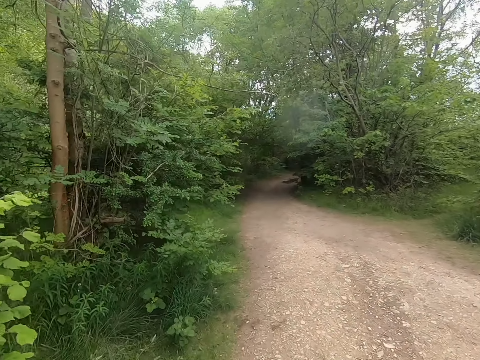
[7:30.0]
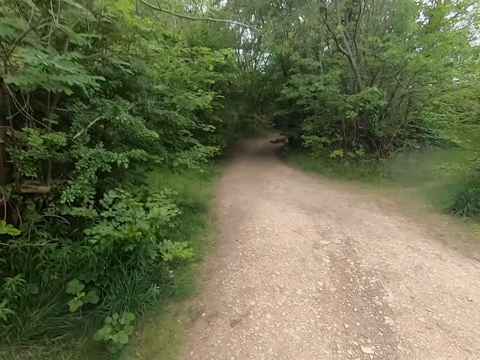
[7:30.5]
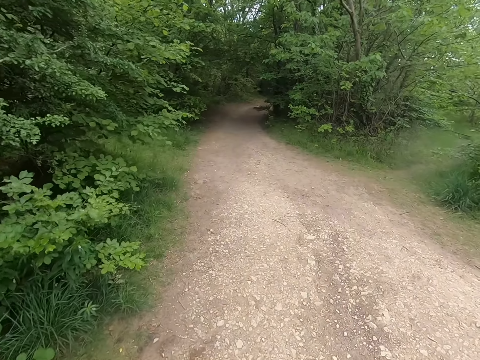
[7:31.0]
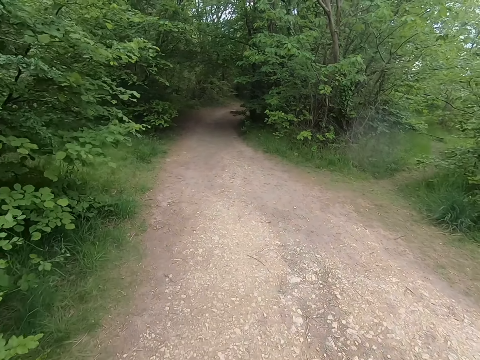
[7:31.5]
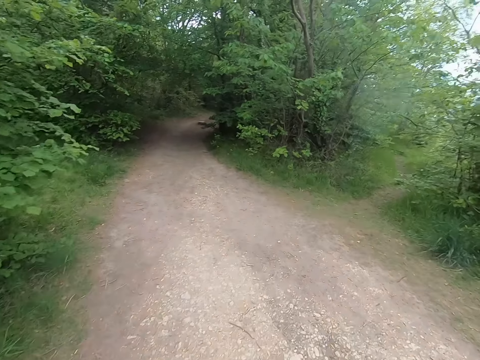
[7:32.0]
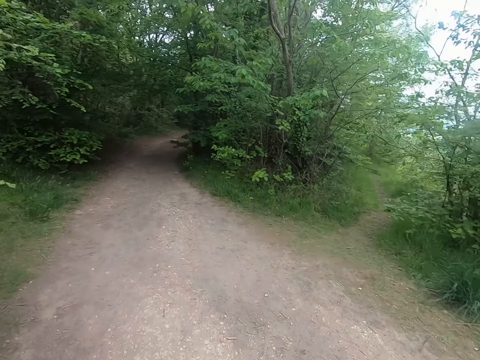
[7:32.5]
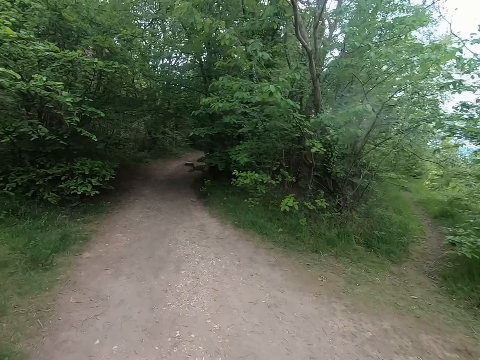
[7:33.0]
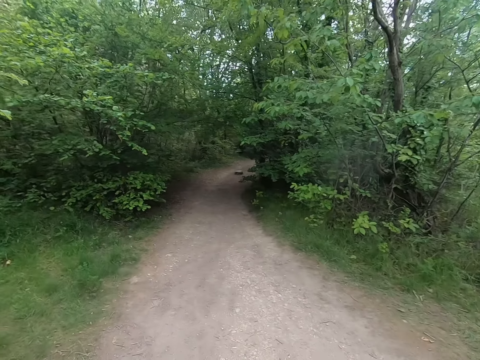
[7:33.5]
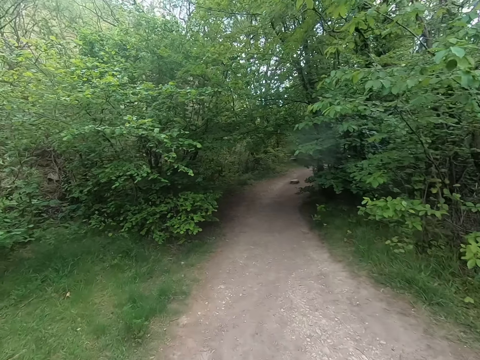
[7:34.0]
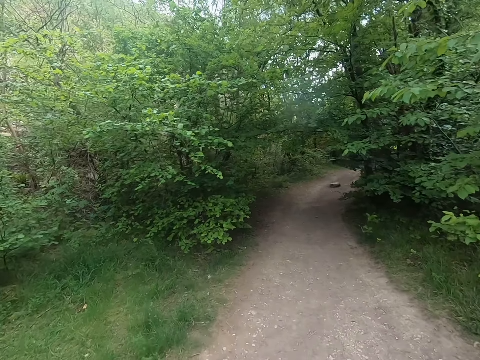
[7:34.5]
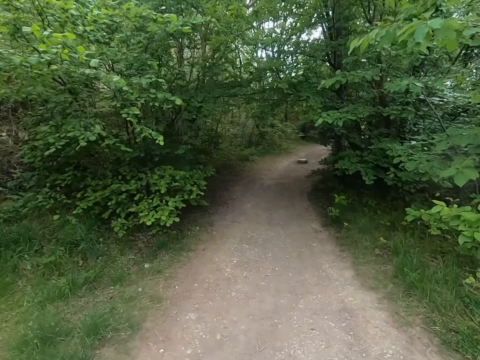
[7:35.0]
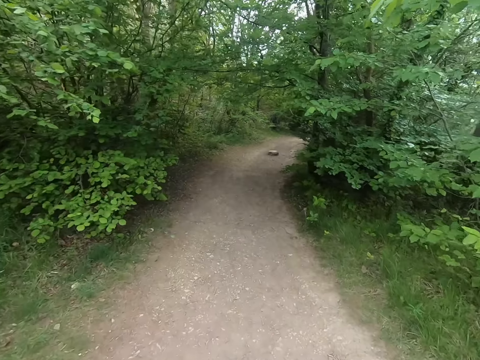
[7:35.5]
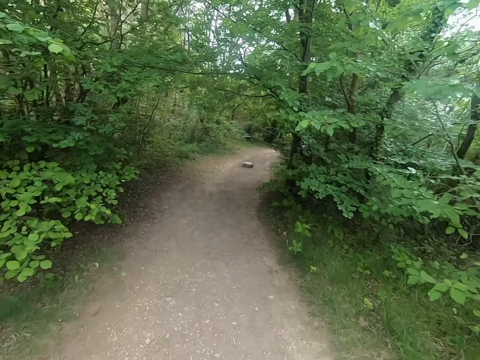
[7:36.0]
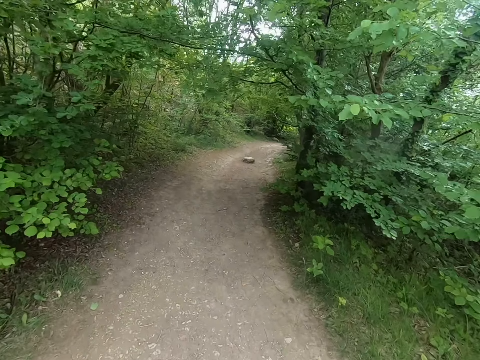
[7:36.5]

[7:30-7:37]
The camera wearer looks forward.

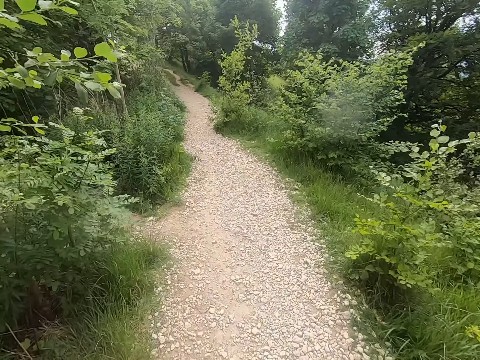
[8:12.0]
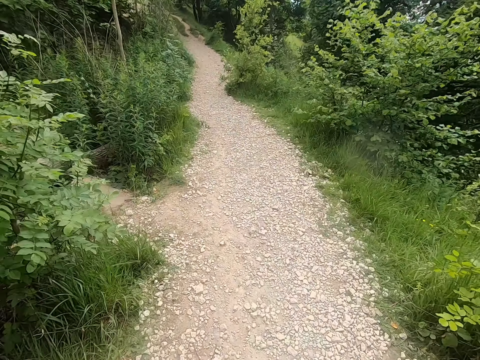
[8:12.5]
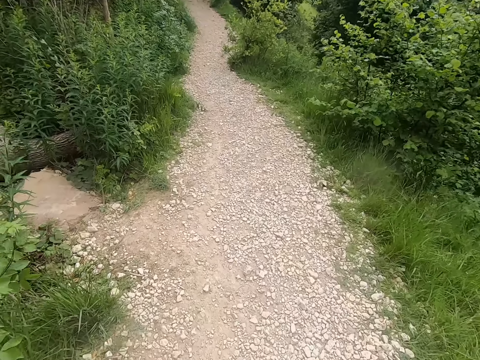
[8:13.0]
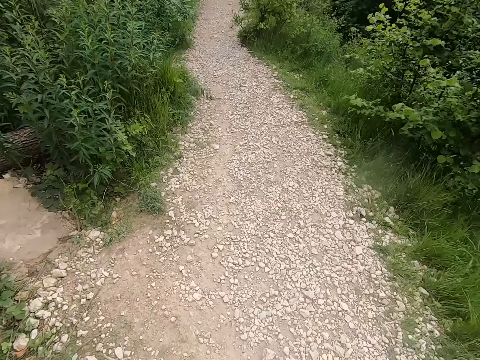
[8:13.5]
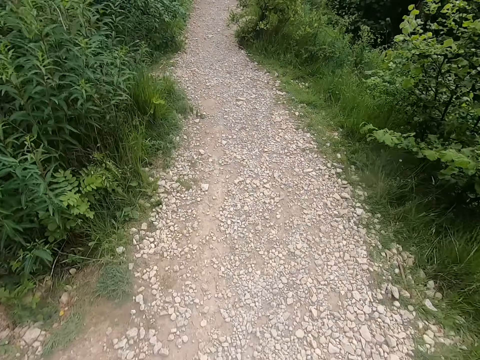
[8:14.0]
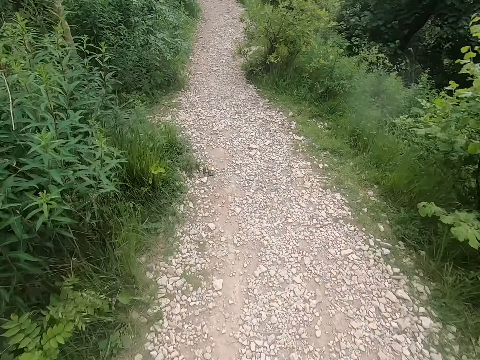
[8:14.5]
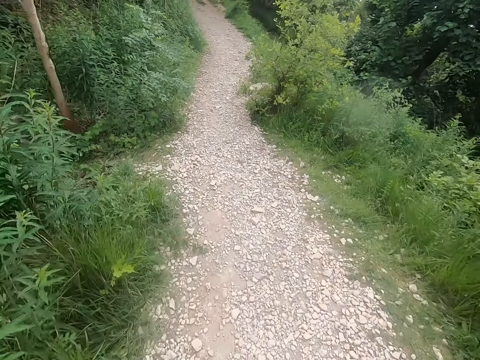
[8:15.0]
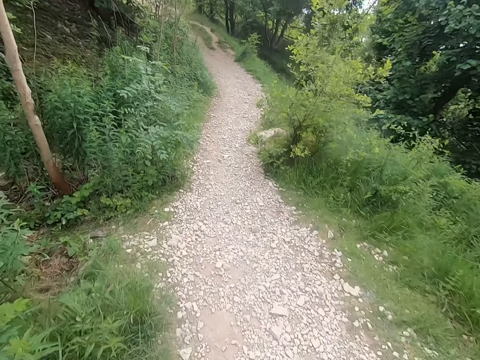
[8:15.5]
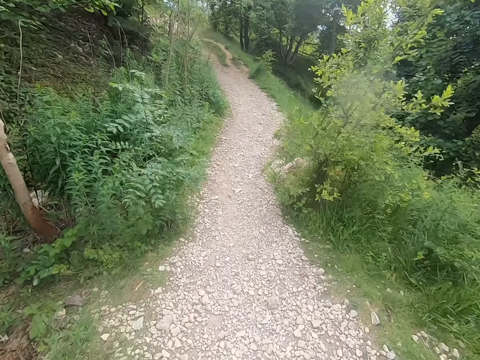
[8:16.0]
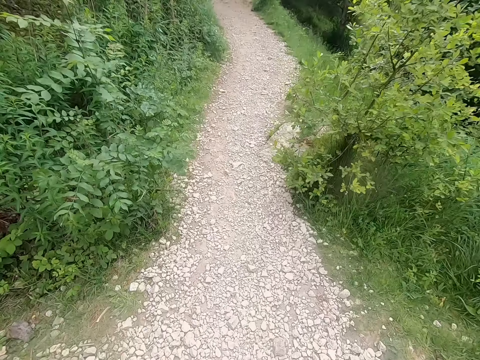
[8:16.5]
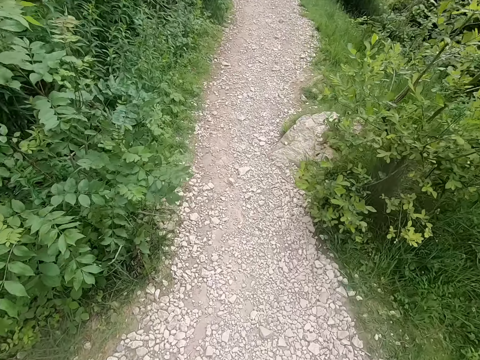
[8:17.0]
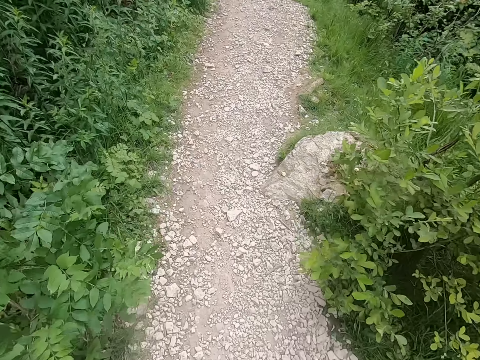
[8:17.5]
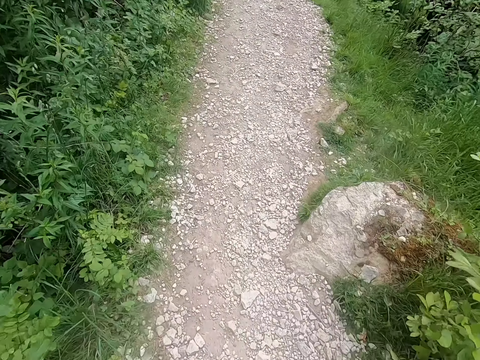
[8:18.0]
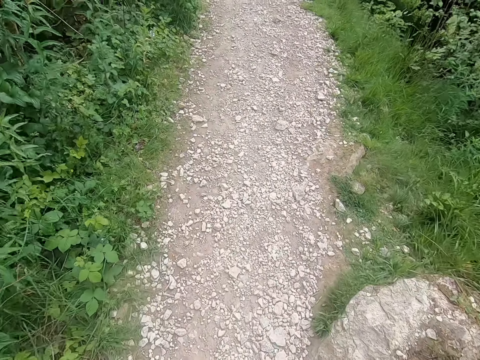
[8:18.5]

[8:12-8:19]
The camera wearer looks down.

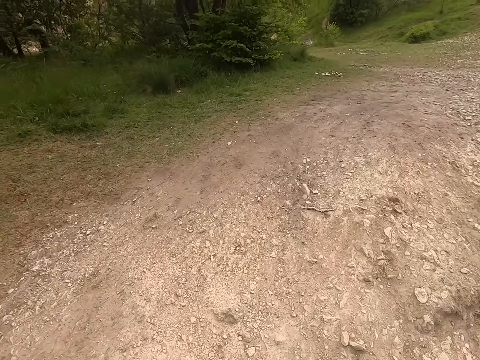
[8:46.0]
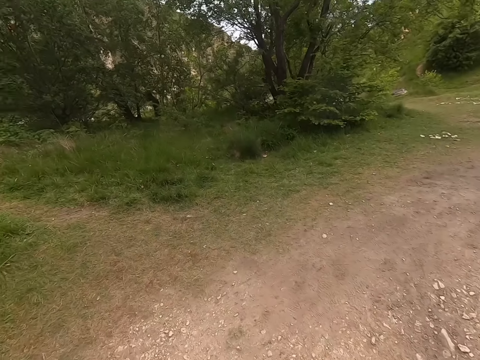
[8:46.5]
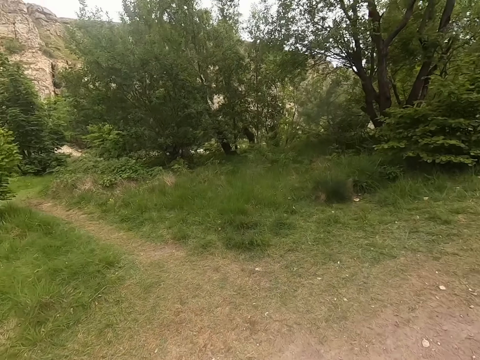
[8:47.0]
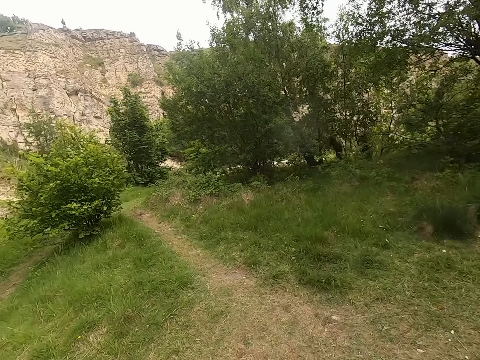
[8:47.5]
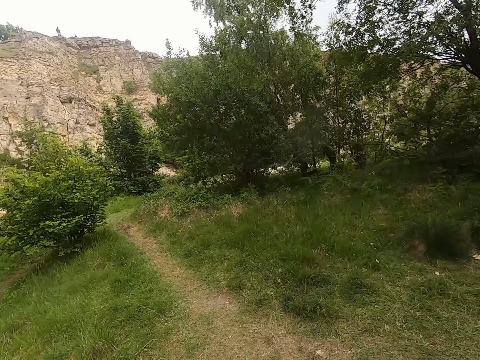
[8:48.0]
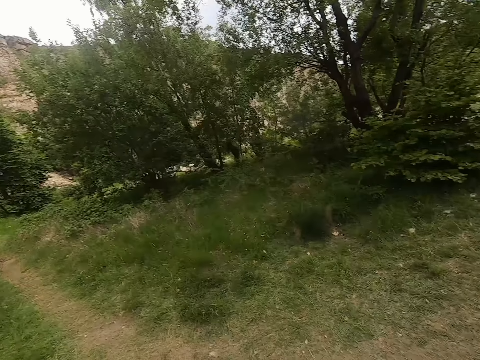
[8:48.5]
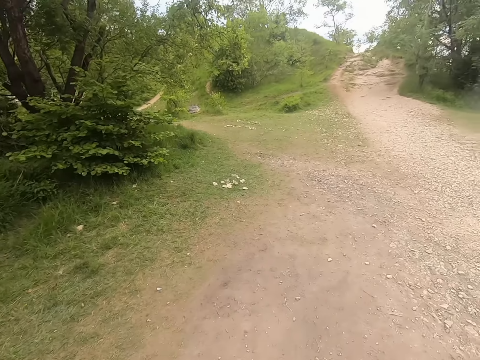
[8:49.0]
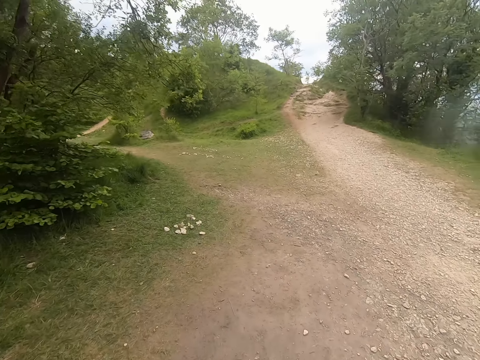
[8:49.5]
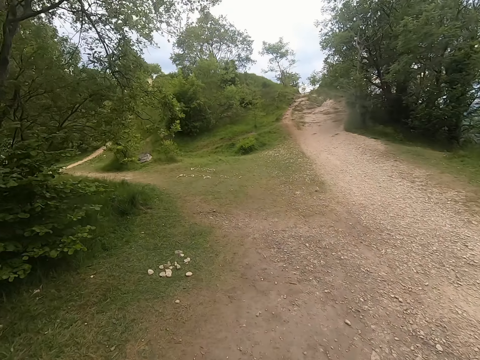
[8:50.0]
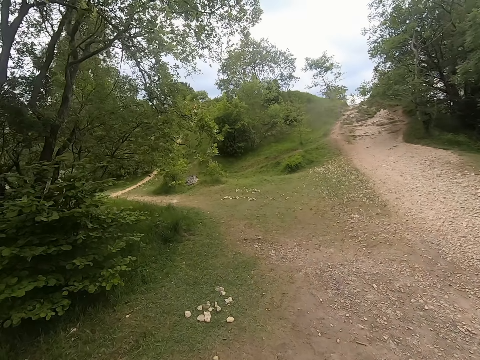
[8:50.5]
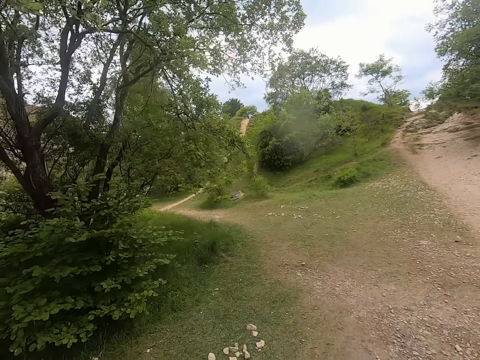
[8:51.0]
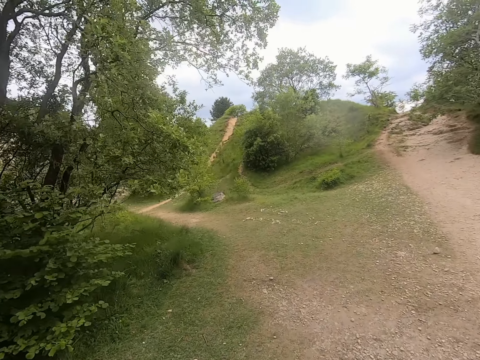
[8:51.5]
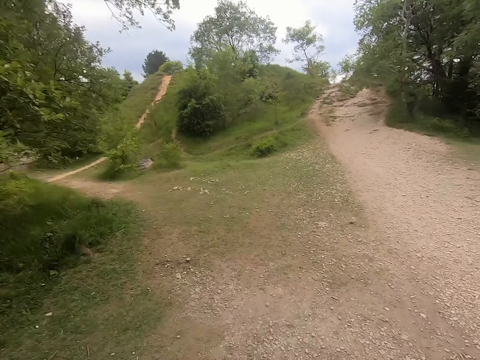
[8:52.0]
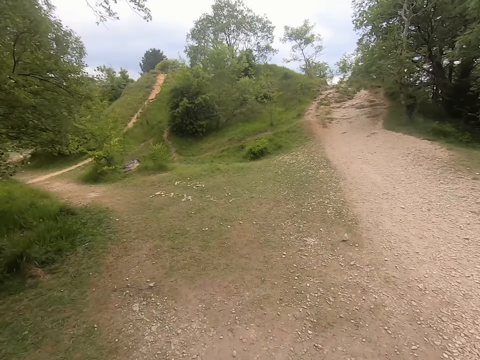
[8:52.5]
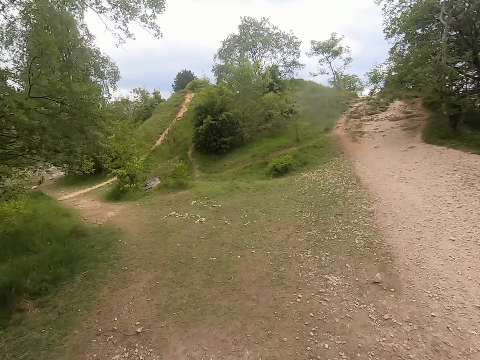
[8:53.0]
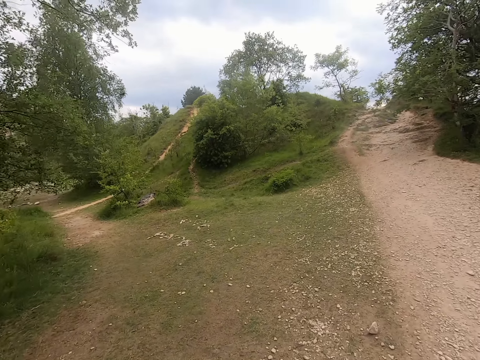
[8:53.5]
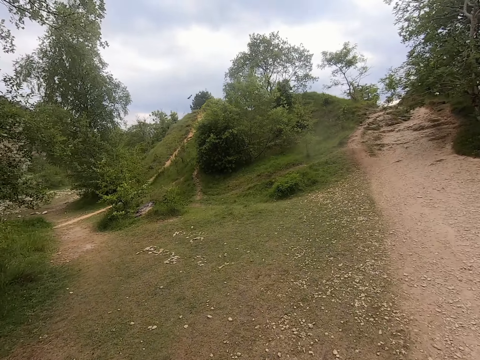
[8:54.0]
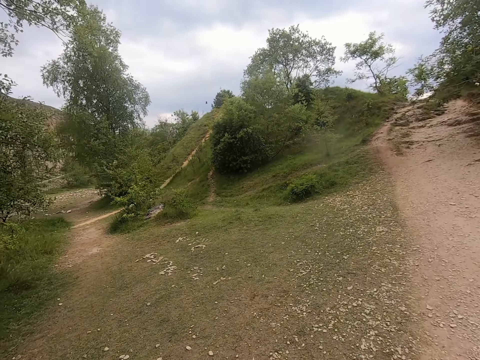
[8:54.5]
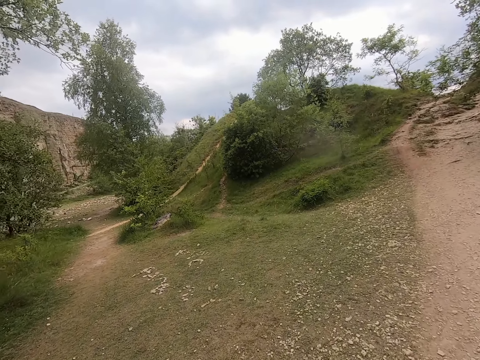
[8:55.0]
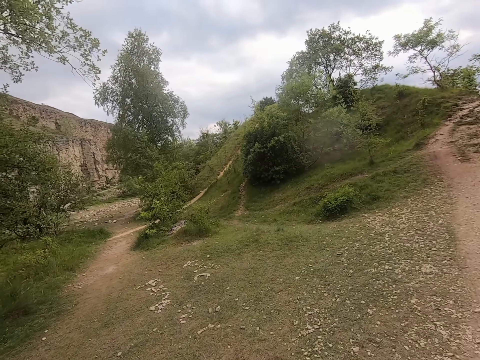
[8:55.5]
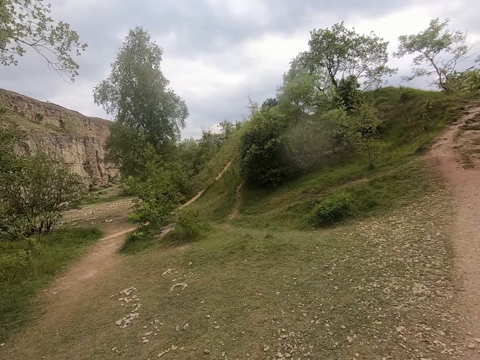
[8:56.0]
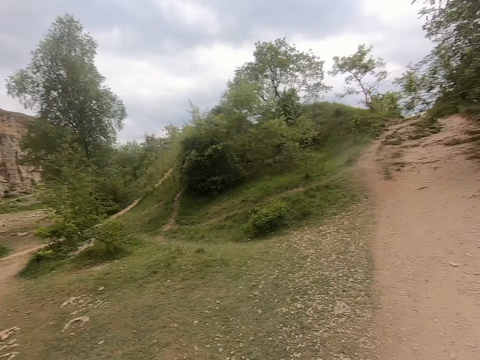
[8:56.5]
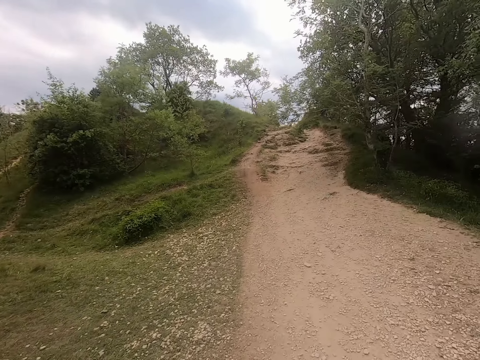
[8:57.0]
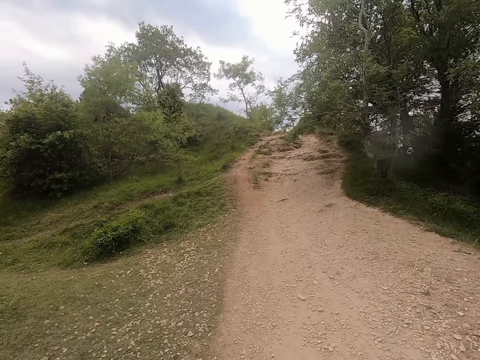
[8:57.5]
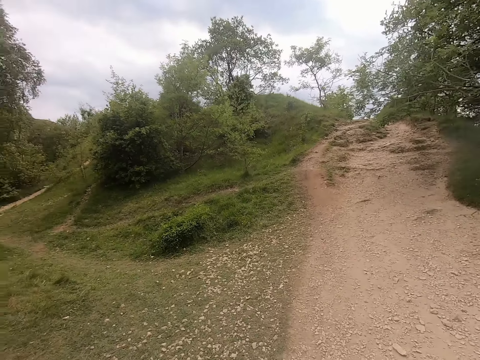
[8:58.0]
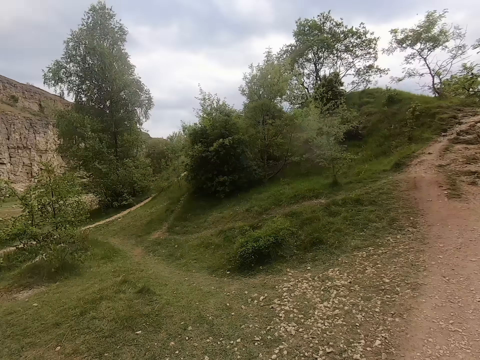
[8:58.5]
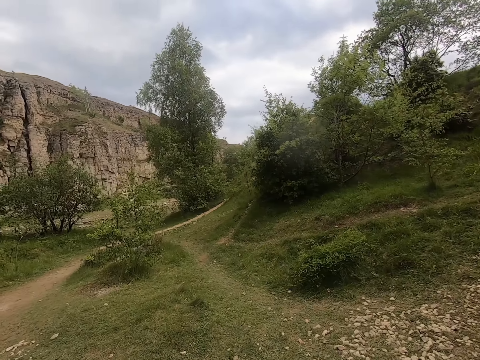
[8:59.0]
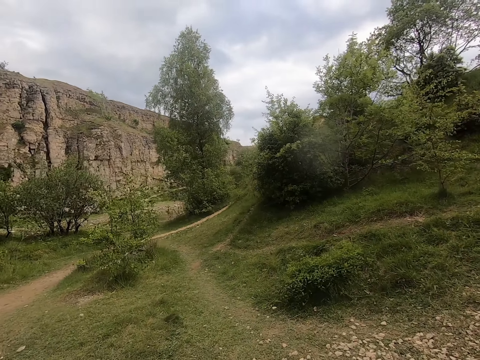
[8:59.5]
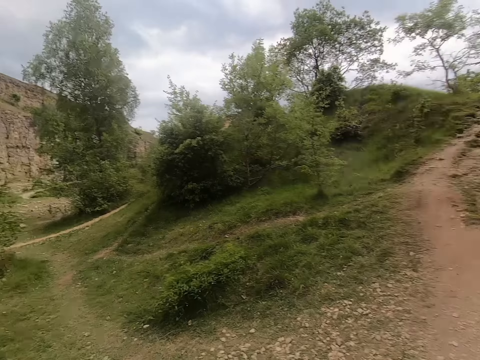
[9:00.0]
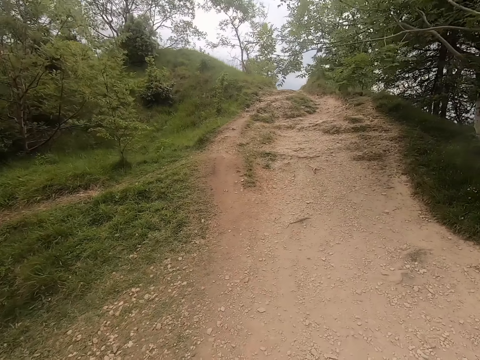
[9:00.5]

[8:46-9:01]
The camera wearer looks at a terrain. They look forward. They look at the terrain. They look forward. They look at the terrain.
